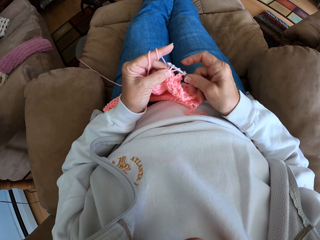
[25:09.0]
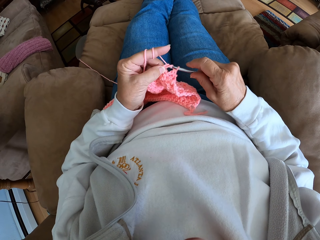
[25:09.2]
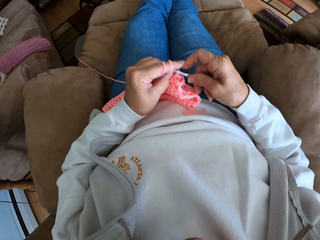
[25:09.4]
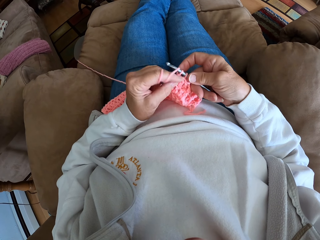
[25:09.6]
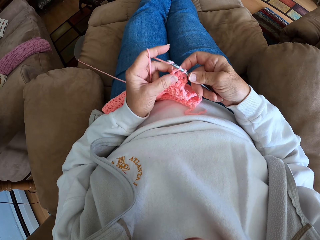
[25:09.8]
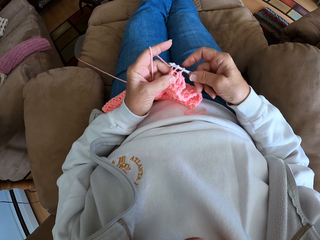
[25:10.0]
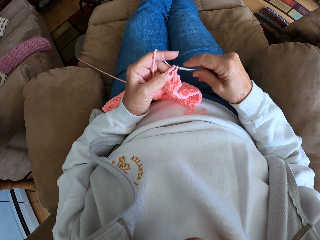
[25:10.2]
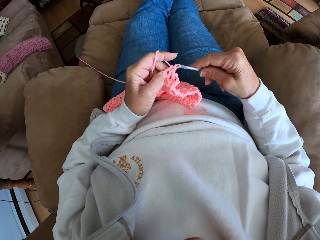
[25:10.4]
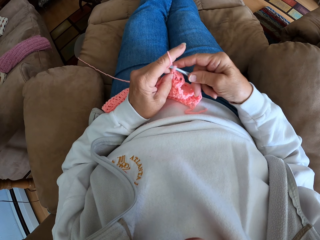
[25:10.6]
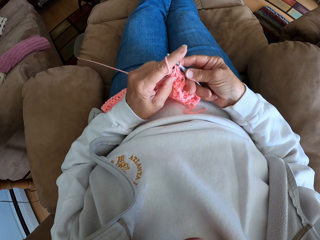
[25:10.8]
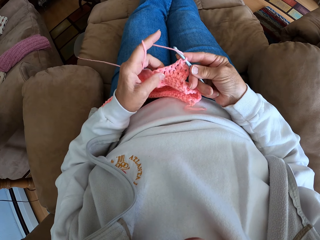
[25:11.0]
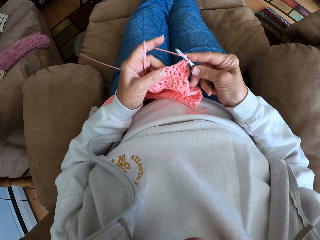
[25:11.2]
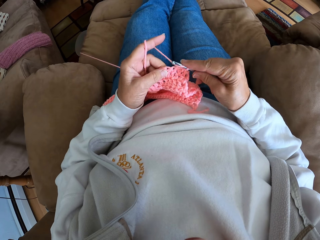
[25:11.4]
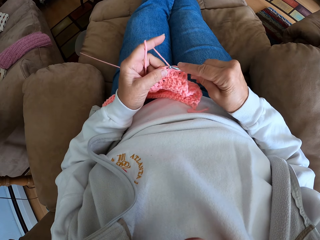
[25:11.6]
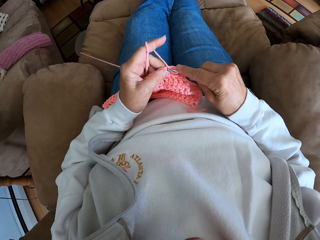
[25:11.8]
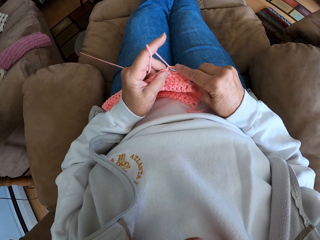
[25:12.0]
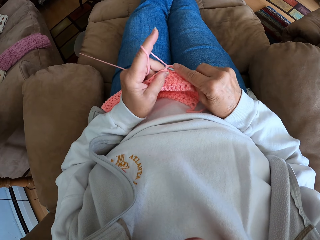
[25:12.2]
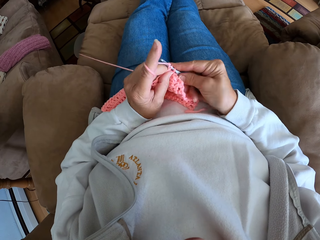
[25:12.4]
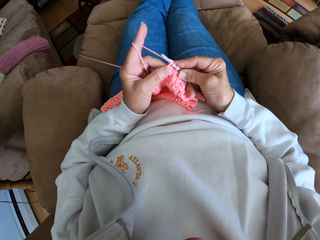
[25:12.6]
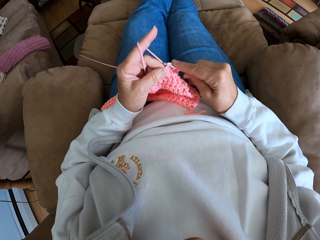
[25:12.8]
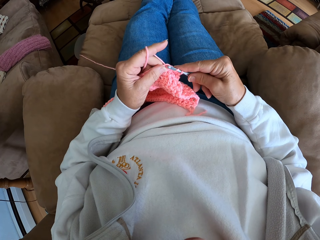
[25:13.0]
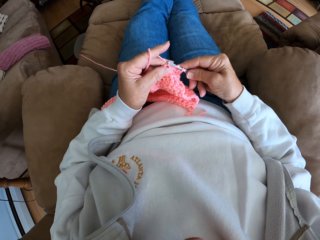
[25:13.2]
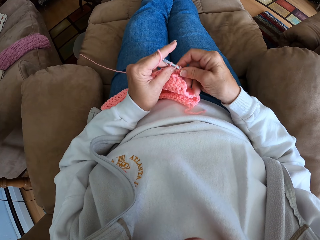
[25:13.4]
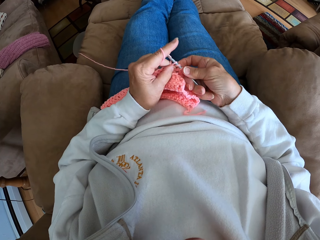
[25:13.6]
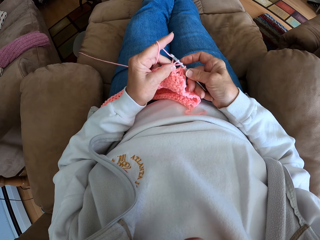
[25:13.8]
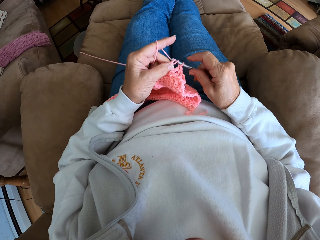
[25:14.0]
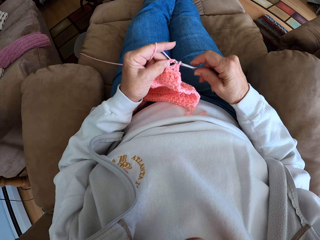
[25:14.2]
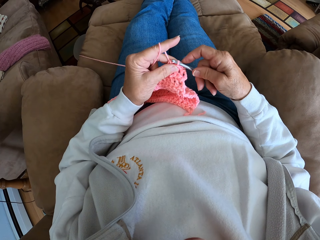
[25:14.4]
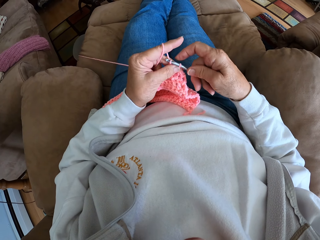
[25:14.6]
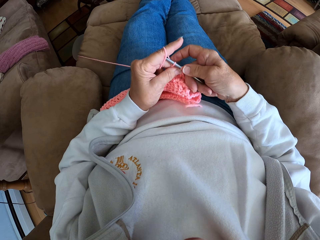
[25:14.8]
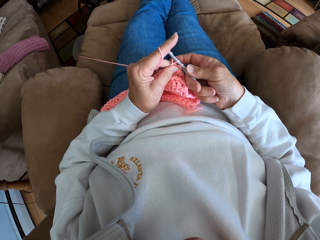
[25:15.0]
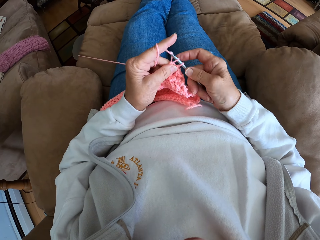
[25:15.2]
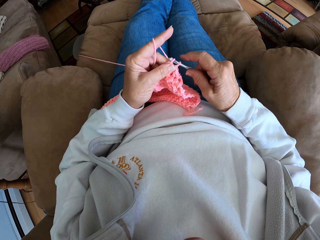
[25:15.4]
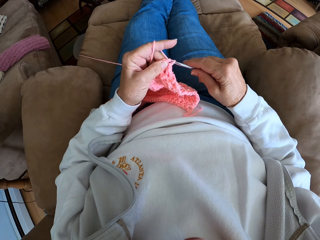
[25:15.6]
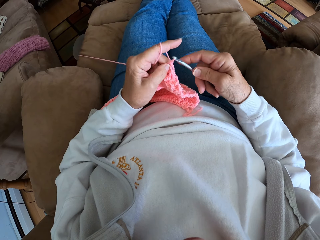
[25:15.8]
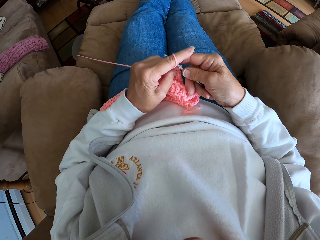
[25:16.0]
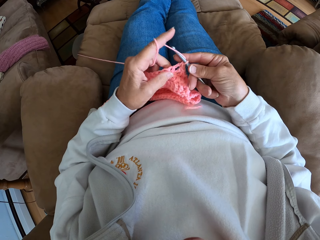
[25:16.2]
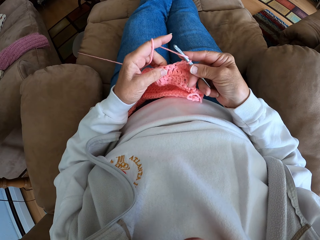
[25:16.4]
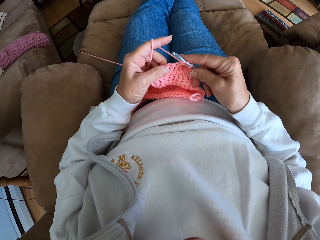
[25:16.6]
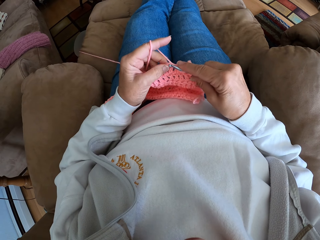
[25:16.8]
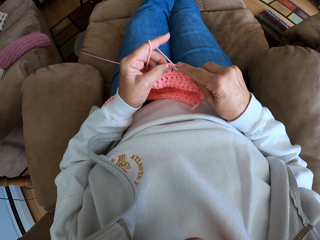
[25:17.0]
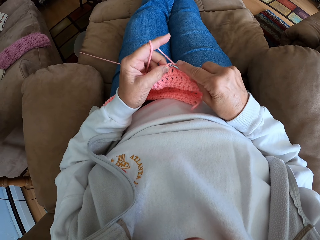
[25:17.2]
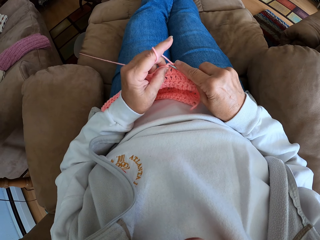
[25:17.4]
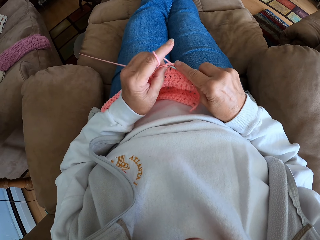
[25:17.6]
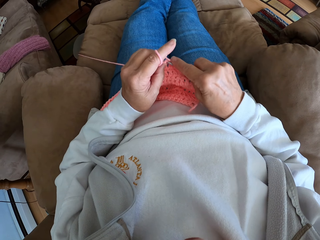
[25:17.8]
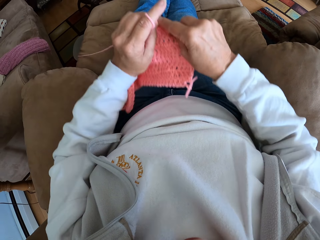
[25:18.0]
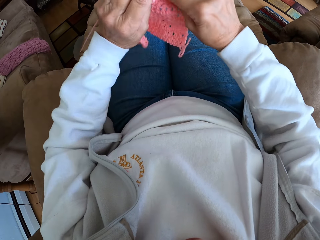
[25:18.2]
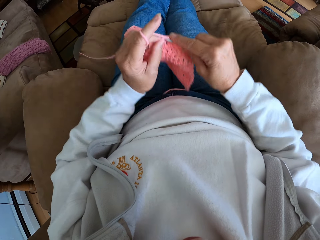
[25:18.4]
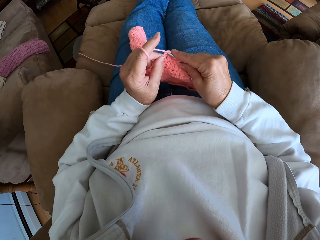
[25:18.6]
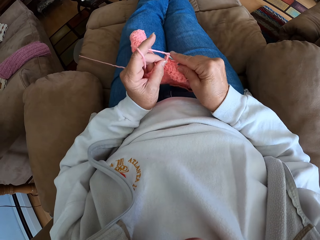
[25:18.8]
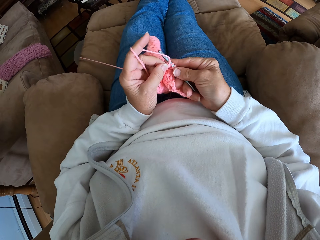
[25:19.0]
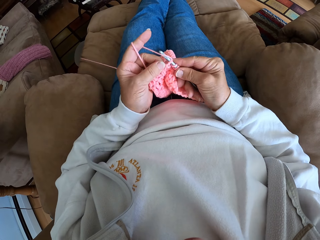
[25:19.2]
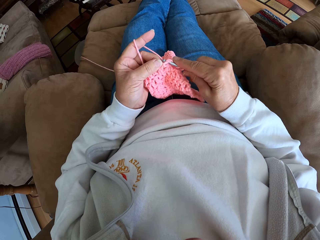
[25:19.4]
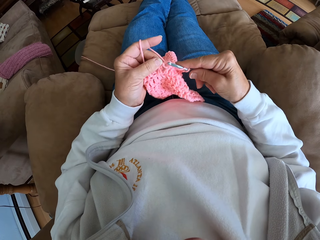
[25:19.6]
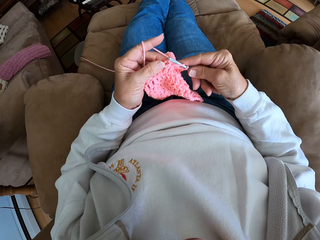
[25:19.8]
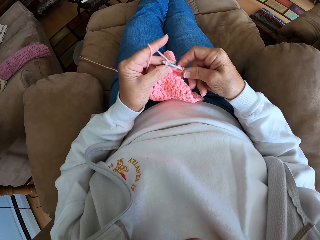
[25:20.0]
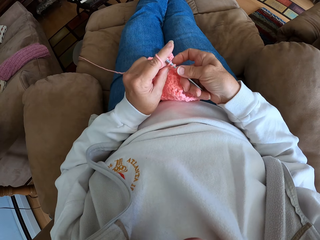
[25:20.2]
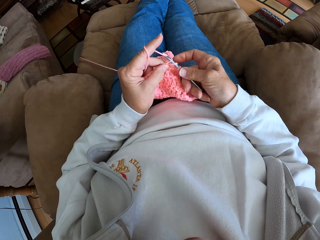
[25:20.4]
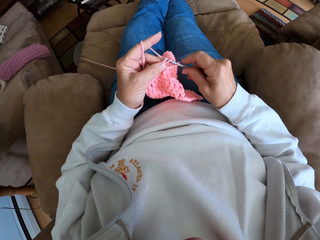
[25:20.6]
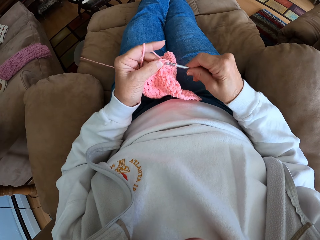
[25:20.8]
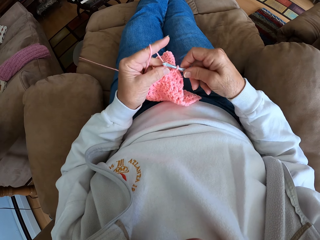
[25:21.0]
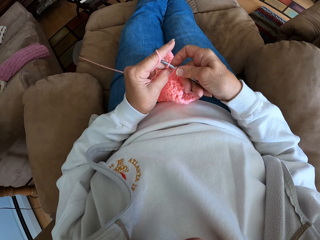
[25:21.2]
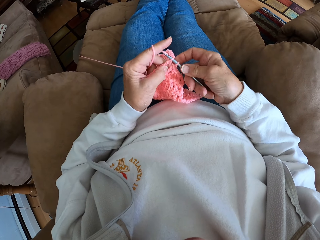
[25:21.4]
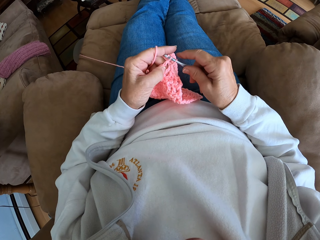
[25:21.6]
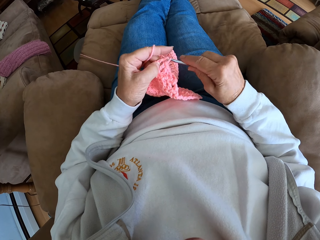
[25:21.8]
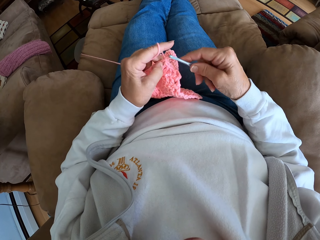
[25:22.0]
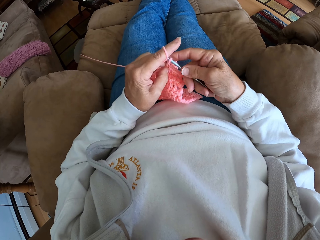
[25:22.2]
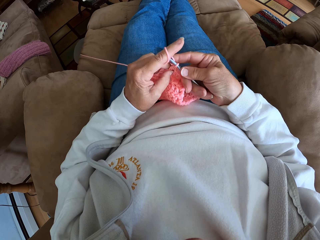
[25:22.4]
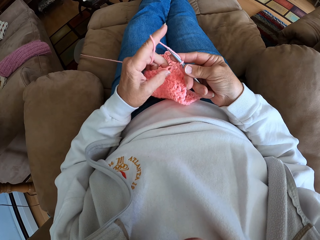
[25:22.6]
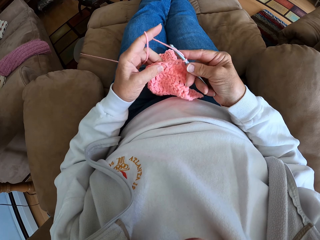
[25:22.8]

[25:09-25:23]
The camera wearer straightens the cloth. They knit.

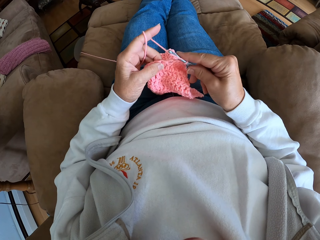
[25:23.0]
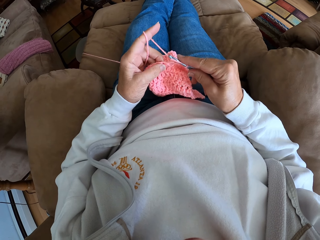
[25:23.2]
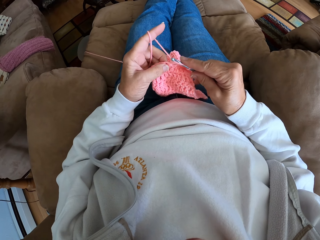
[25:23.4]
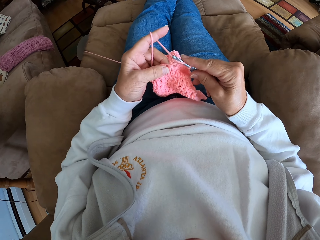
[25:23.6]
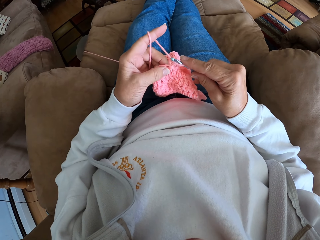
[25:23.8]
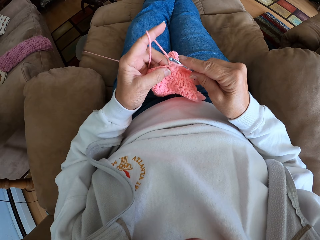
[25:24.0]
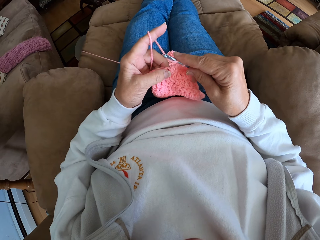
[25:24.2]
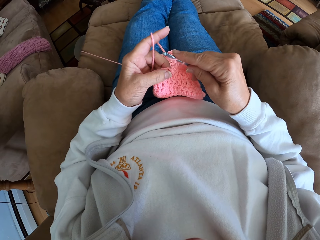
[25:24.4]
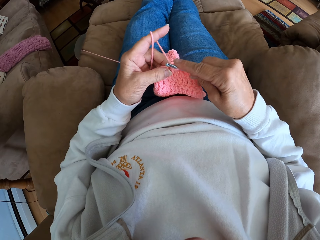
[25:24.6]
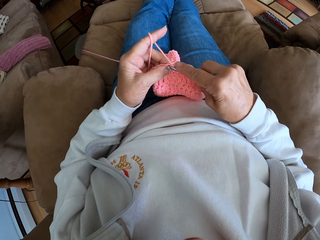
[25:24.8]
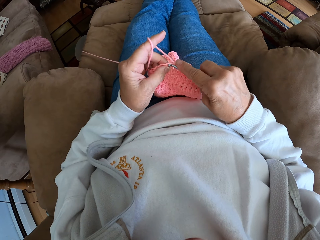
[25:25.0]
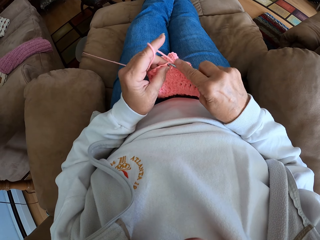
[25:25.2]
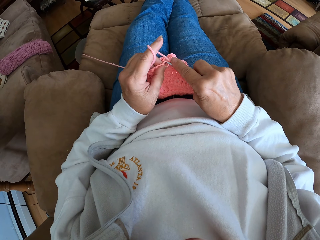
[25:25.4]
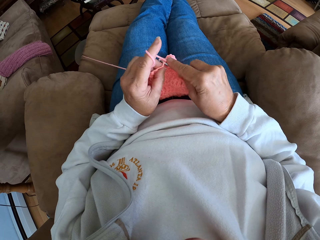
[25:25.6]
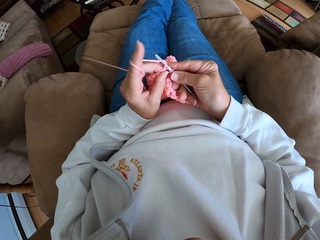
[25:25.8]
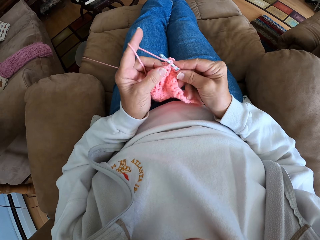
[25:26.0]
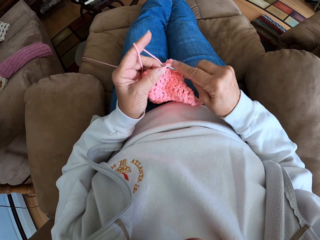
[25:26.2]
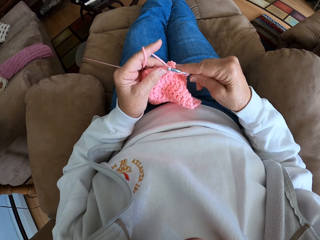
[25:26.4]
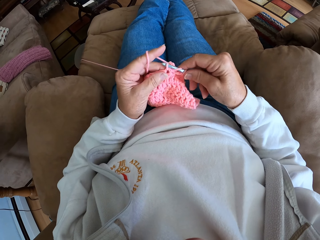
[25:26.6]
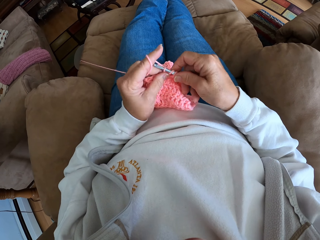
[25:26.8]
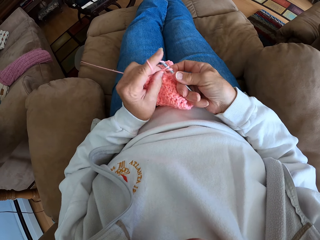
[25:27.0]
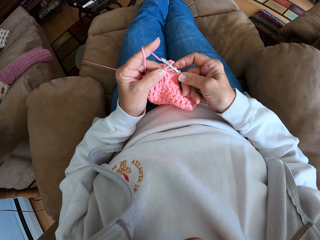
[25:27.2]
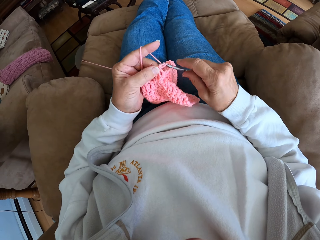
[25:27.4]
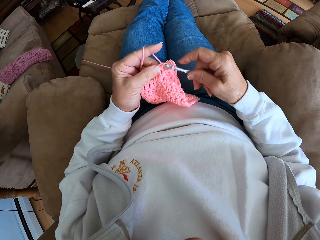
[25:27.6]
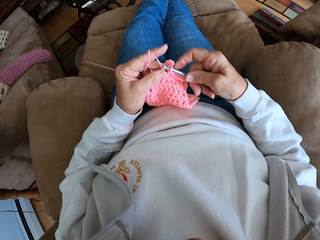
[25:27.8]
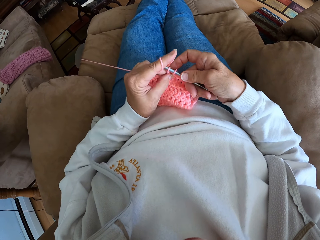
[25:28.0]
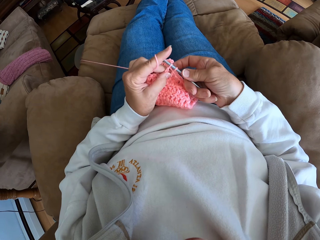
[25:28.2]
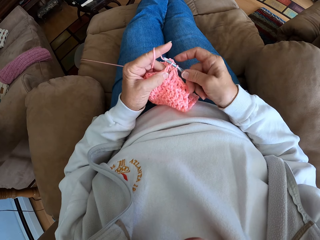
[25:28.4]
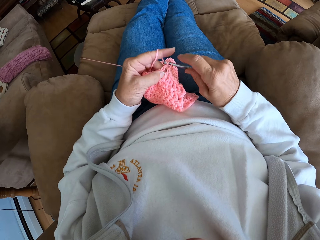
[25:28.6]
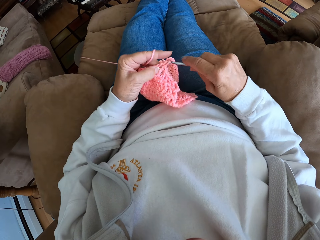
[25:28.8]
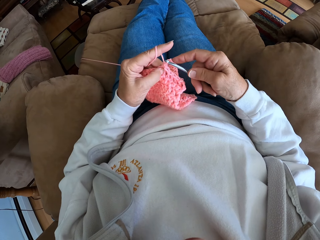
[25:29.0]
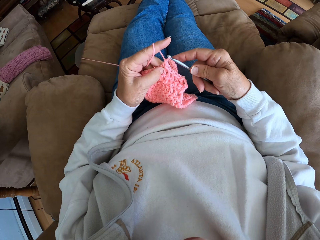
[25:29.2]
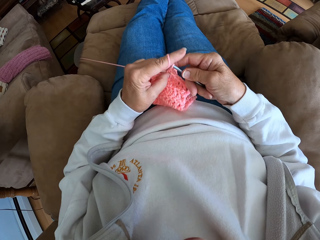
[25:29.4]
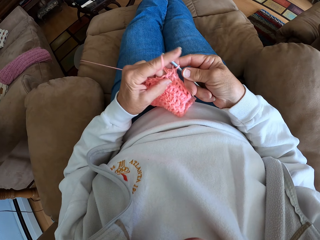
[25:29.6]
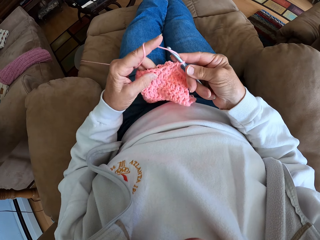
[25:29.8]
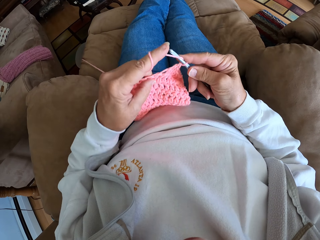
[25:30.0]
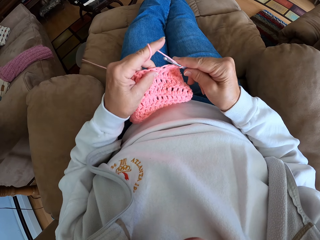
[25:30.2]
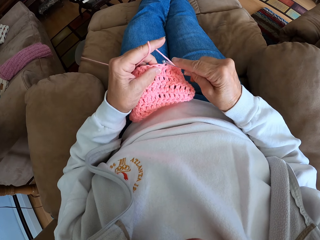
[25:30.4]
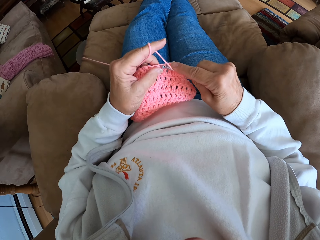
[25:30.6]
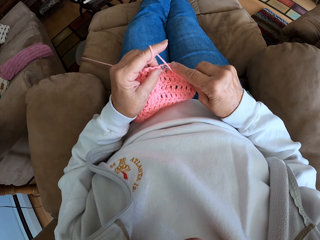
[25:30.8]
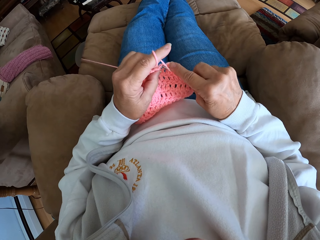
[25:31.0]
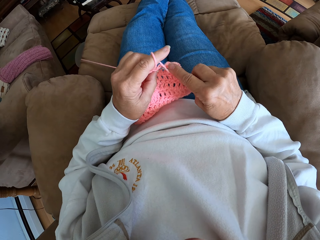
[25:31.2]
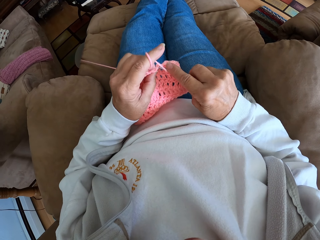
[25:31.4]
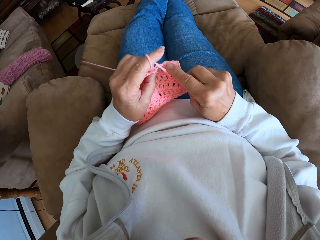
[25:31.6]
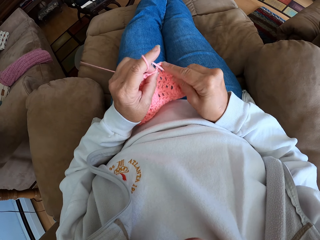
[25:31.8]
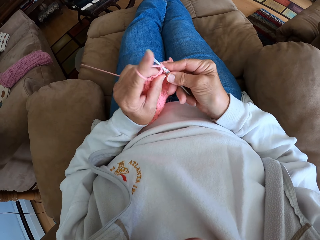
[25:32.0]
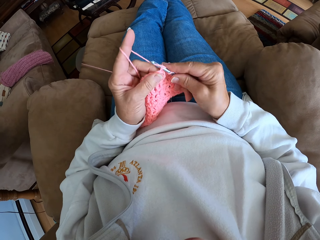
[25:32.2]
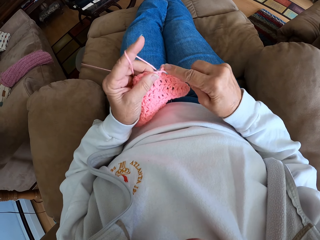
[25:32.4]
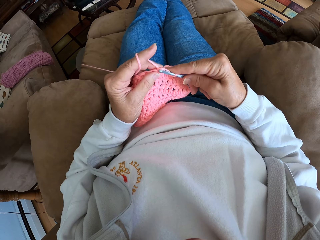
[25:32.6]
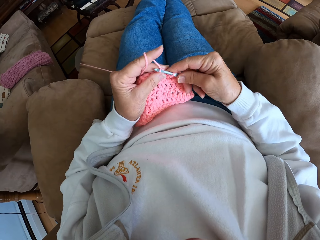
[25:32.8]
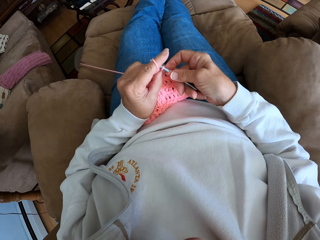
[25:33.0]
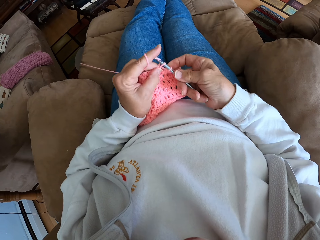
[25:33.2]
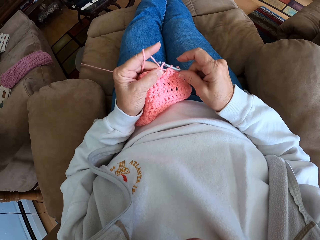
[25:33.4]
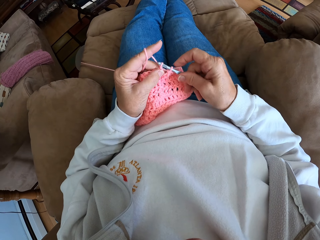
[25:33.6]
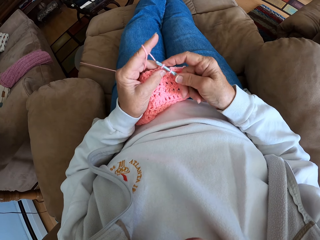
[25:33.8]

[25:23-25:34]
The camera wearer holds the cloth. They knit.
